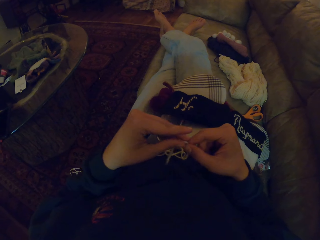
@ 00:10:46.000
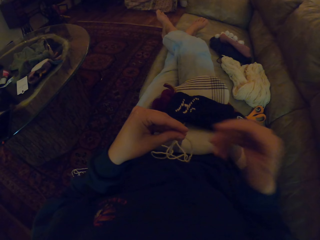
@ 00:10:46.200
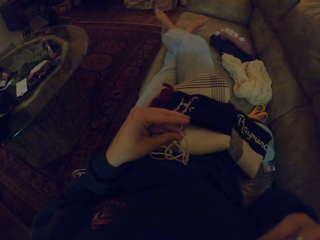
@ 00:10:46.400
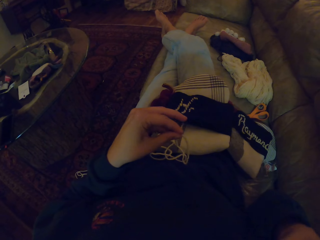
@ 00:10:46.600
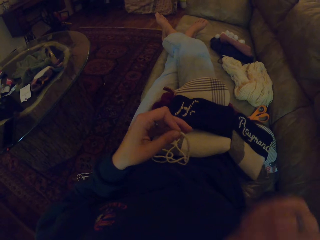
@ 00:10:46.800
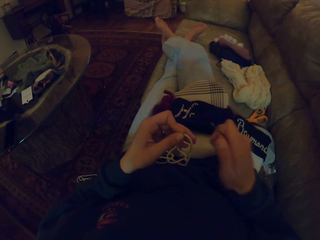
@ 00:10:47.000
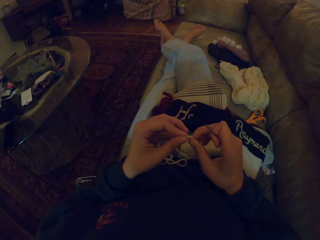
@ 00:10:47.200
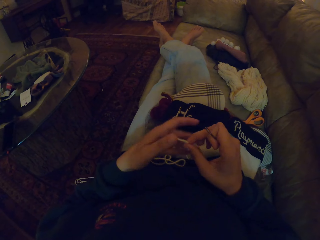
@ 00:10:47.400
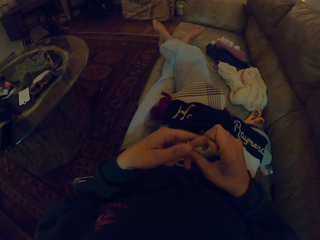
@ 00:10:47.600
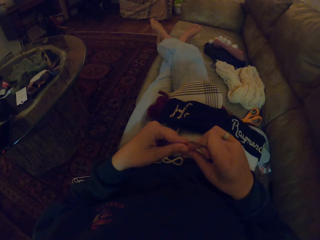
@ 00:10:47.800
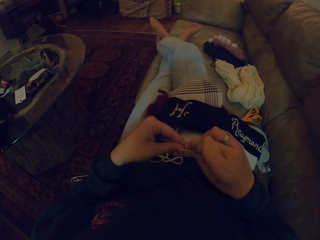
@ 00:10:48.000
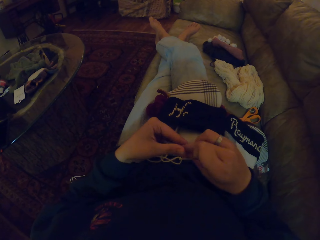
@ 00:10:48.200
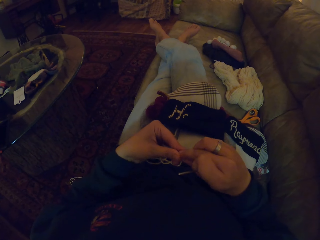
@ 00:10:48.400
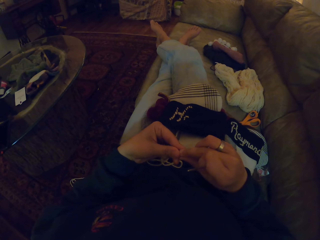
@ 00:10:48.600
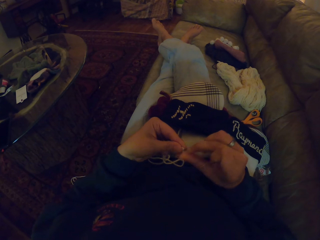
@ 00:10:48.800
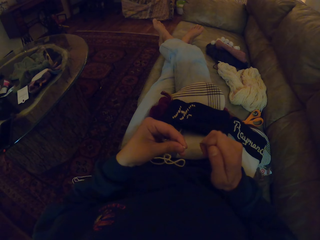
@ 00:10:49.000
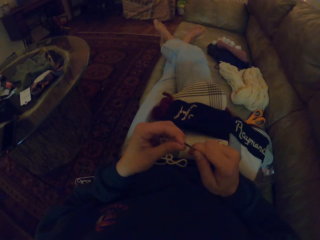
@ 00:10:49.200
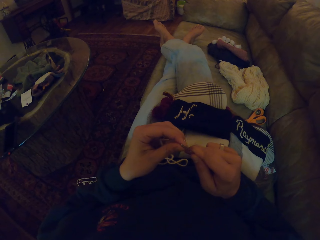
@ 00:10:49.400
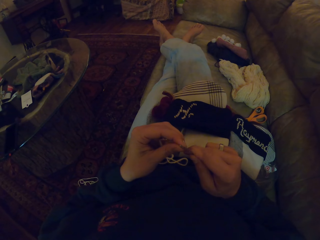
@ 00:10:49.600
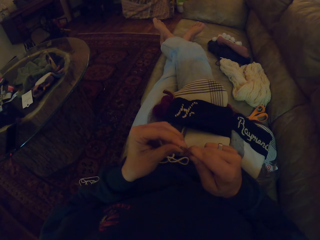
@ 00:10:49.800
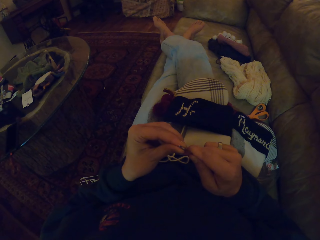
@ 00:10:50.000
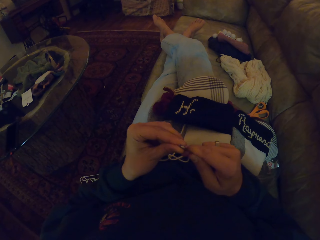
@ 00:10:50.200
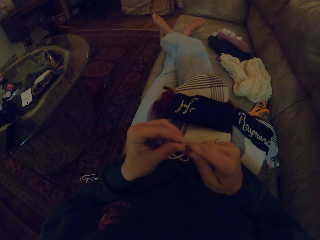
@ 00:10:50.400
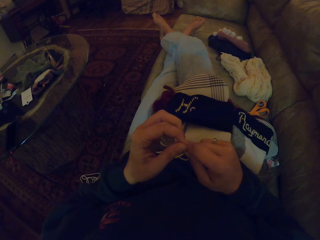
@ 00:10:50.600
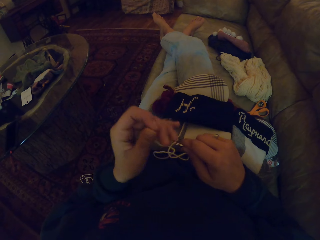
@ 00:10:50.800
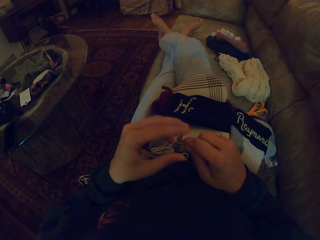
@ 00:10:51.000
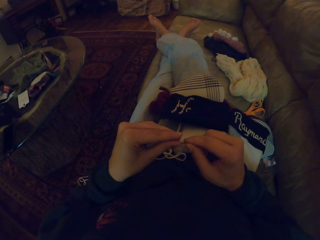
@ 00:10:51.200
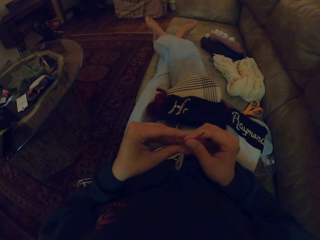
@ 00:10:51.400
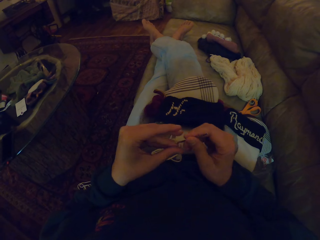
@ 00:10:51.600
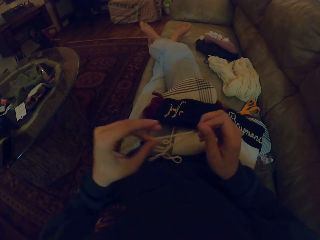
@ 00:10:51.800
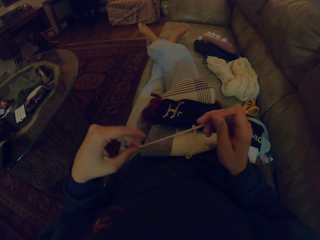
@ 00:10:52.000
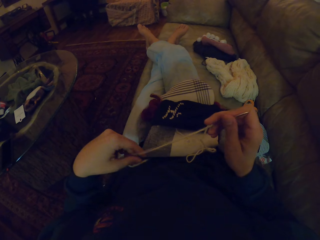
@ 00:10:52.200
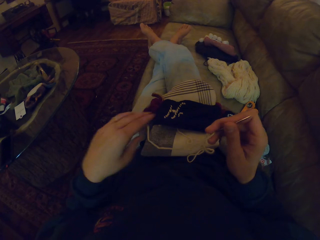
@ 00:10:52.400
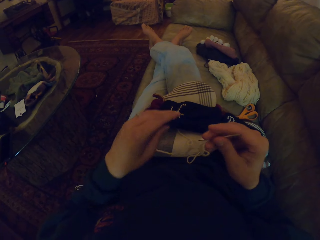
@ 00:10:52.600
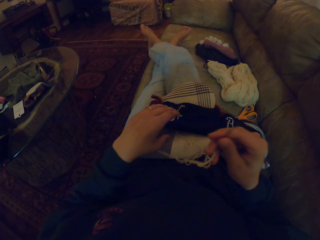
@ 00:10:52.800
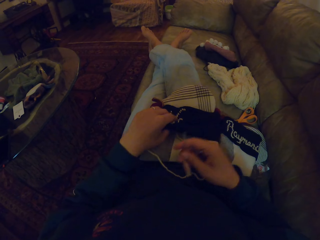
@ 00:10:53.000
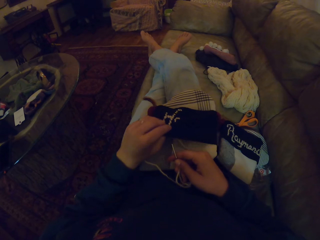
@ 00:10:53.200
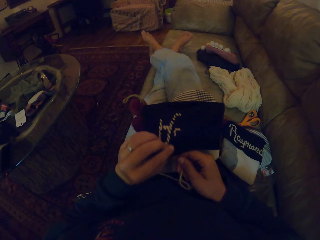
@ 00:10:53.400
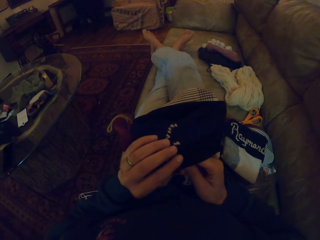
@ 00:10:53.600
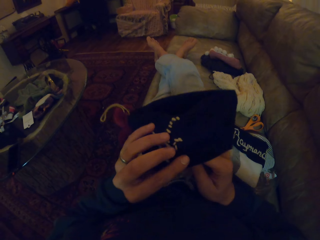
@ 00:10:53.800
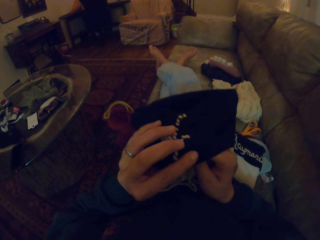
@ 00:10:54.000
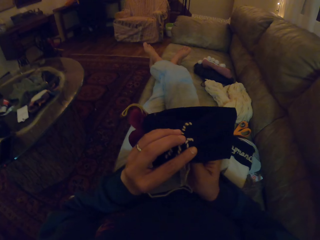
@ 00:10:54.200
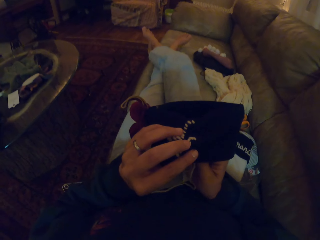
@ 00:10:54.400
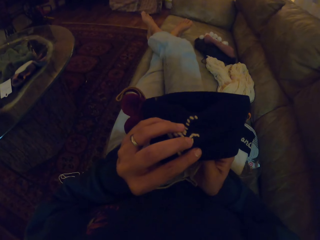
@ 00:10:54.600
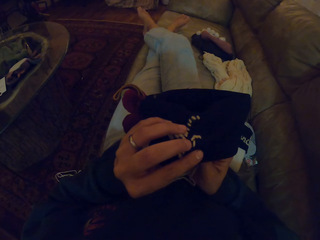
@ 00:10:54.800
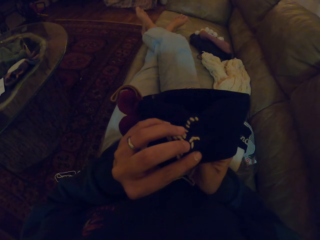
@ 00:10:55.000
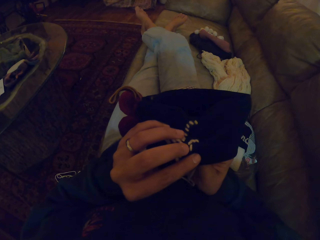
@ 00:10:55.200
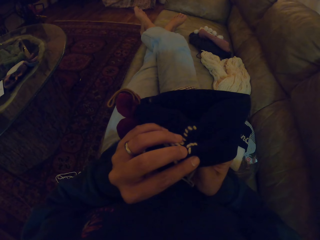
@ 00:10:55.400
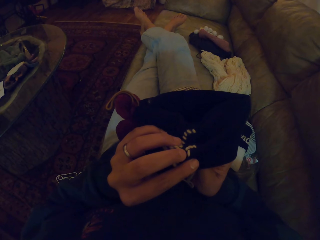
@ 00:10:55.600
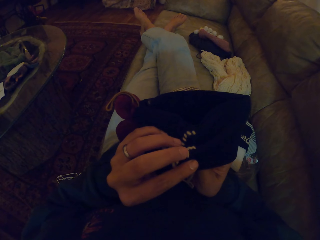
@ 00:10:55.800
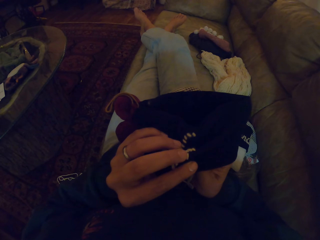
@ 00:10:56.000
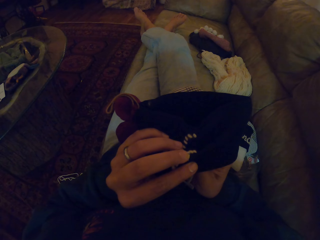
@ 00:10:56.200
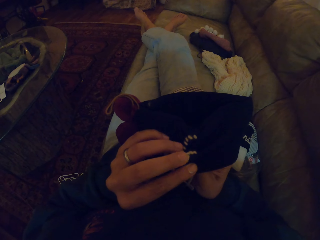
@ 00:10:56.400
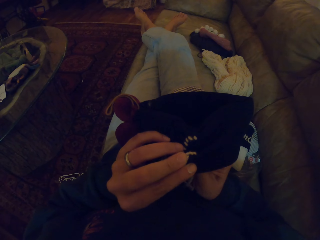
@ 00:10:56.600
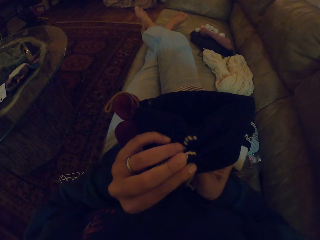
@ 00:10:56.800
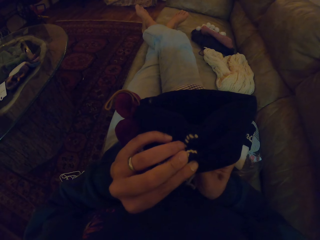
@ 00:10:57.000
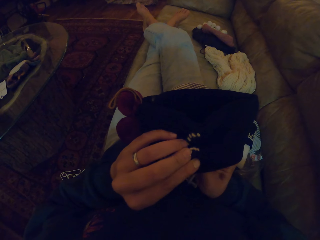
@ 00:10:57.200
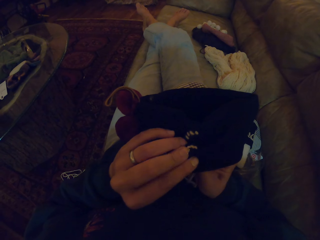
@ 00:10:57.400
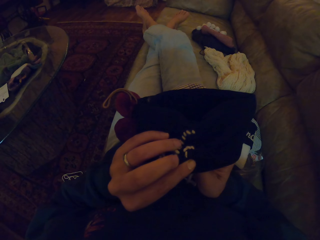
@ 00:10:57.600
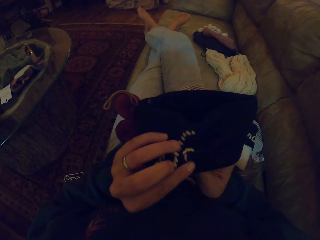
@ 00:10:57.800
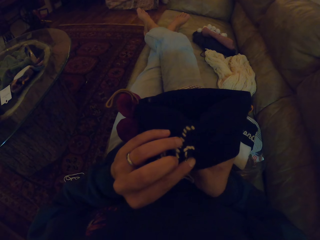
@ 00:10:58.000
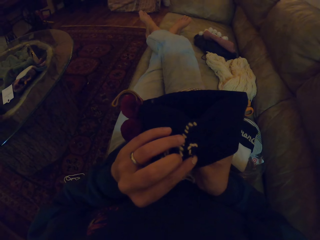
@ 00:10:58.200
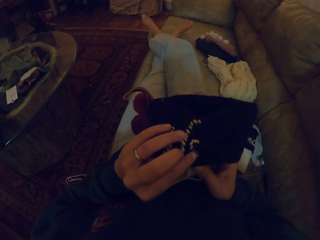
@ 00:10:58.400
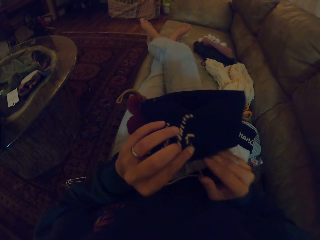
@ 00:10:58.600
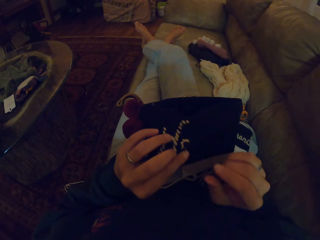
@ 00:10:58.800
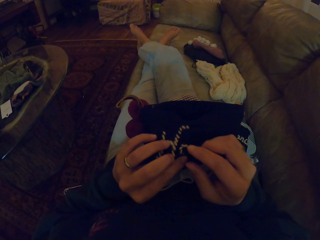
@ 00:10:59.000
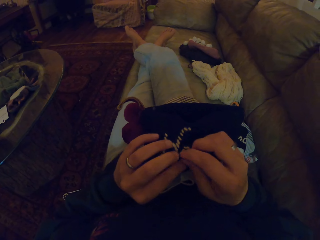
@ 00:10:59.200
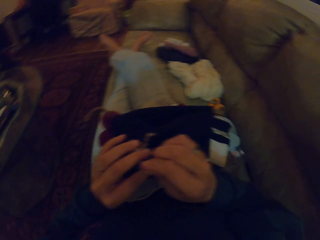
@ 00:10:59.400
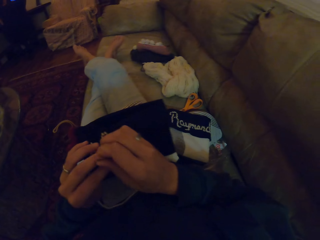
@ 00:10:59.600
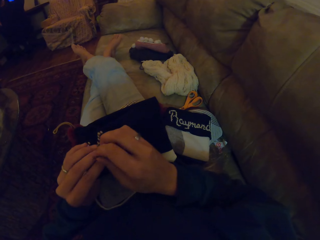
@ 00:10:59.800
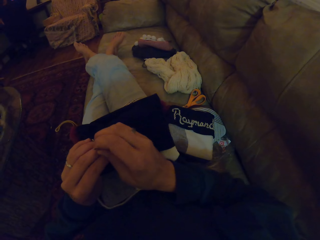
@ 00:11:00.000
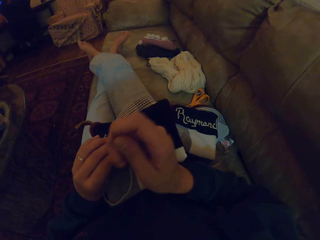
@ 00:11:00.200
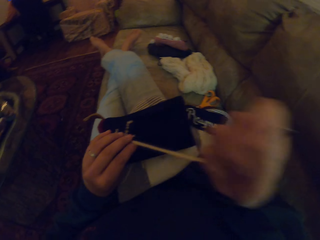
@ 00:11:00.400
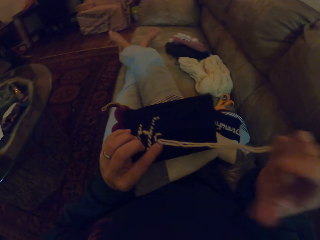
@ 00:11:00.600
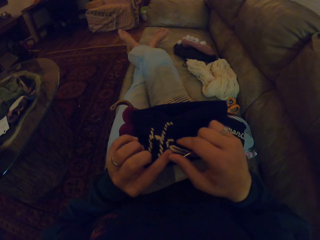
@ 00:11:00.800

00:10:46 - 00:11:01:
The camera wearer collects a needle. They insert the thread through the needle. They pick up the piece of cloth. They sew the crochet.

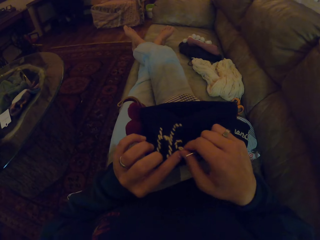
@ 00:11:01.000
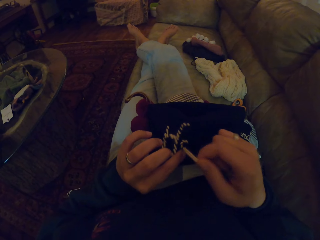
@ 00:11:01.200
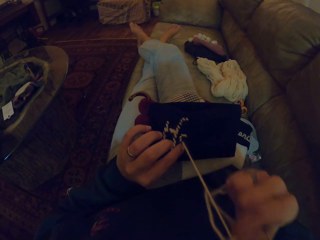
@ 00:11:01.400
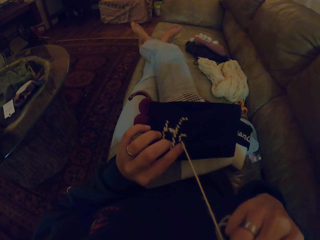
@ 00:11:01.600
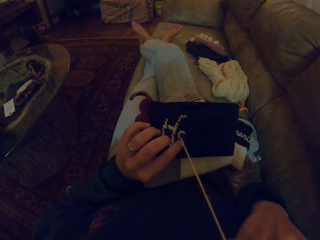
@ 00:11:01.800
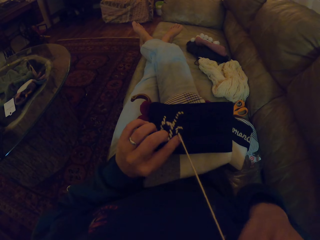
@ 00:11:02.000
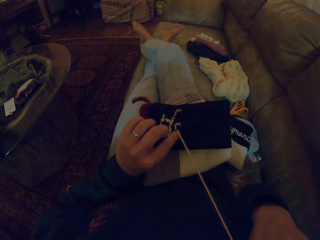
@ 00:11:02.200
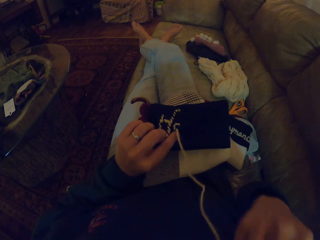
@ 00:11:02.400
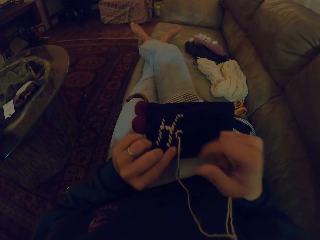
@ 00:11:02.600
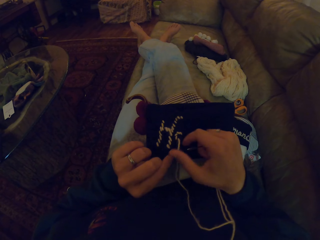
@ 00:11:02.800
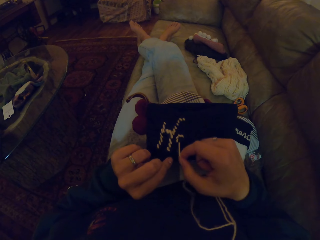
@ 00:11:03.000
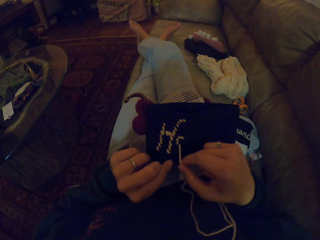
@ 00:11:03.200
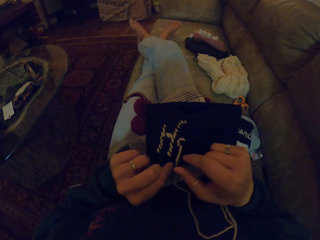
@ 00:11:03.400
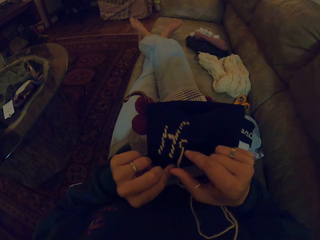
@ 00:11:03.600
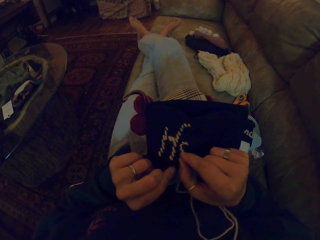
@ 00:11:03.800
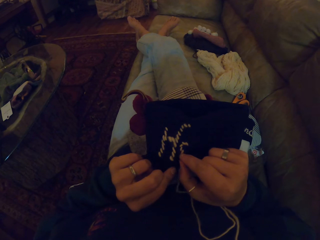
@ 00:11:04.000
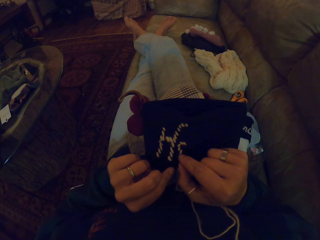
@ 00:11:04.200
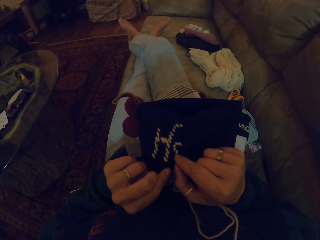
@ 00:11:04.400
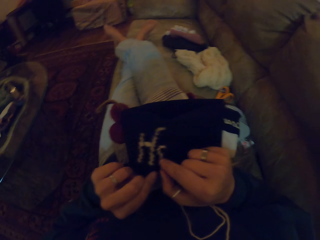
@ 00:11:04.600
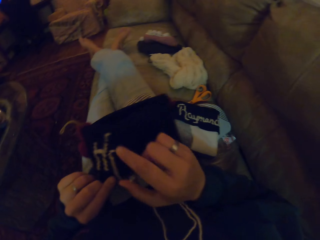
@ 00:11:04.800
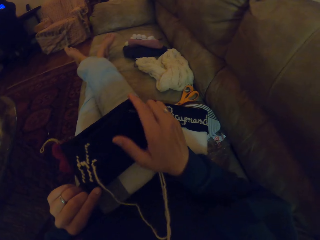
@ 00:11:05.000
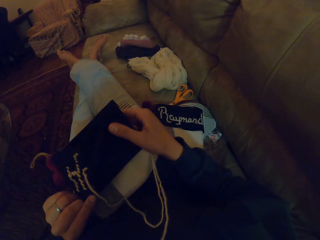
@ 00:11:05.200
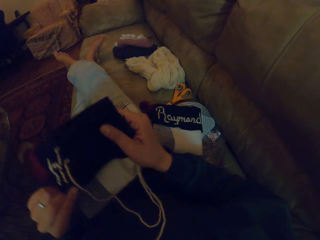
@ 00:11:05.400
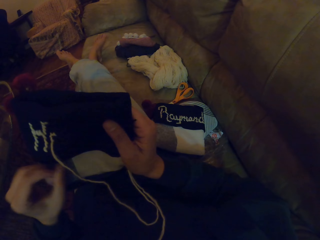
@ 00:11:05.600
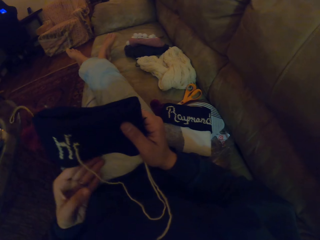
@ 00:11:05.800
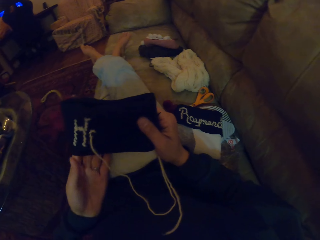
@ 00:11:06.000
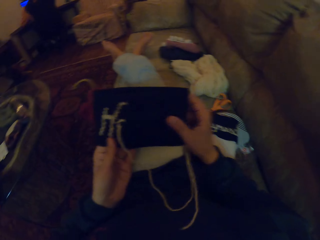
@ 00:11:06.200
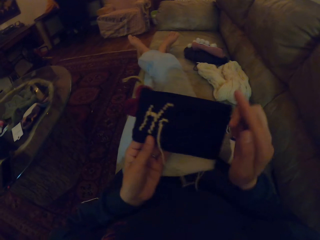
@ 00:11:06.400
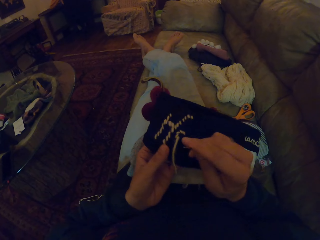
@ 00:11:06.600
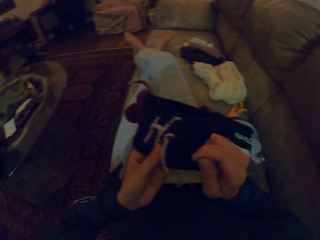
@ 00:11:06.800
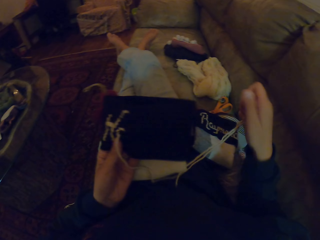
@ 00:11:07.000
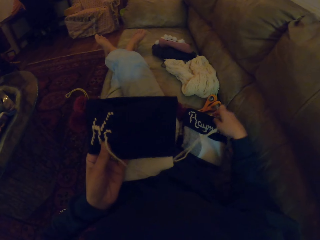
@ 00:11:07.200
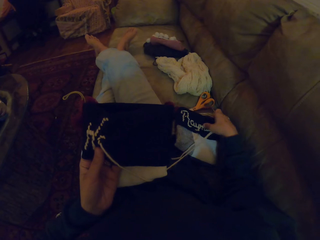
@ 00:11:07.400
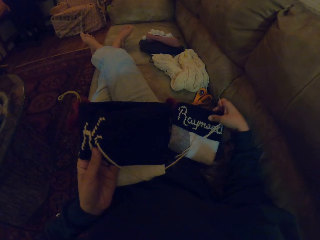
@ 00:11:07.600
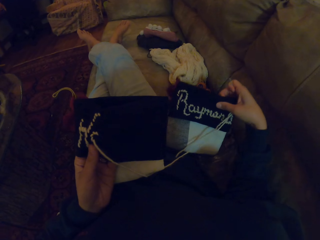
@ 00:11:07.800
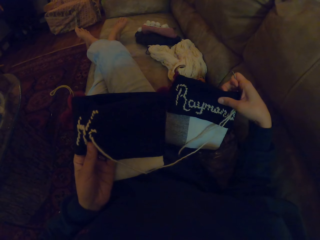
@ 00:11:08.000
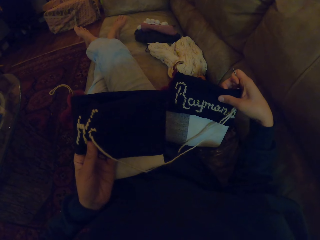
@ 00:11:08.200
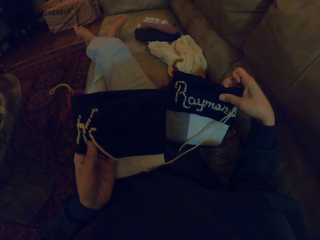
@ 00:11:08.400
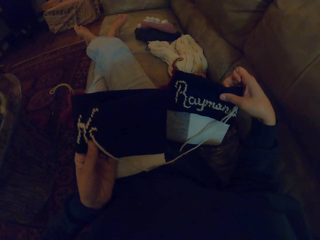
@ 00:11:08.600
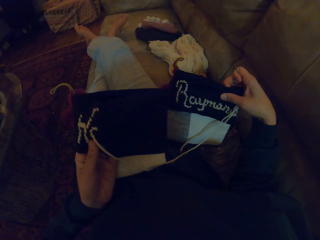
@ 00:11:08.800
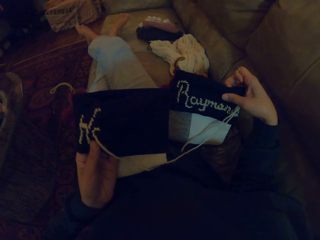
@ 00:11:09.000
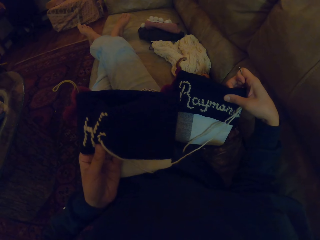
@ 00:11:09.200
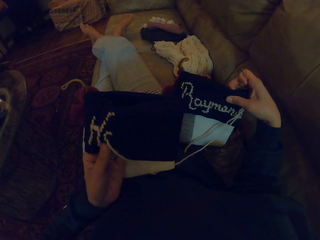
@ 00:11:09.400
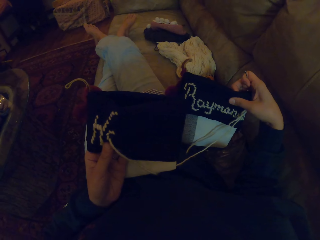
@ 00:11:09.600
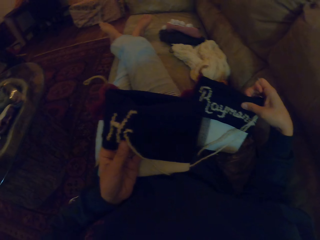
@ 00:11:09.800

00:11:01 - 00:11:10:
The camera wearer lifts a piece of cloth. They look at the piece of cloth.
